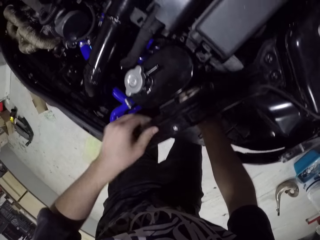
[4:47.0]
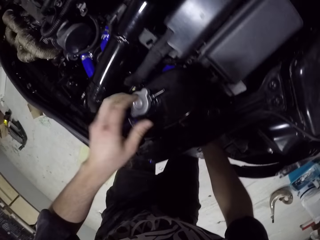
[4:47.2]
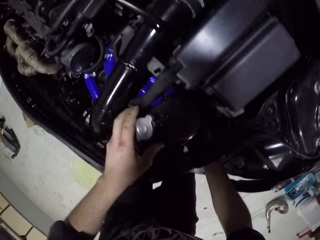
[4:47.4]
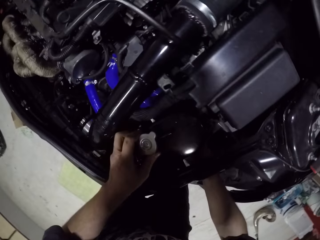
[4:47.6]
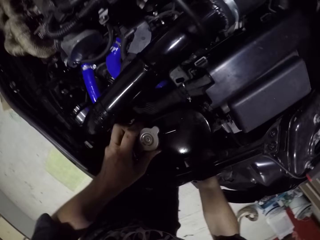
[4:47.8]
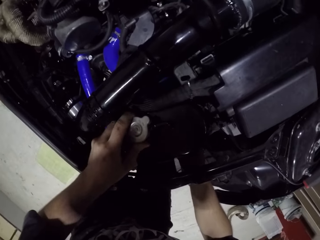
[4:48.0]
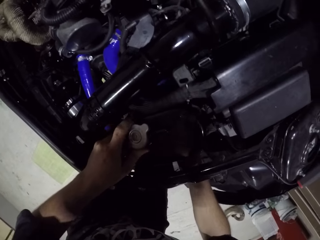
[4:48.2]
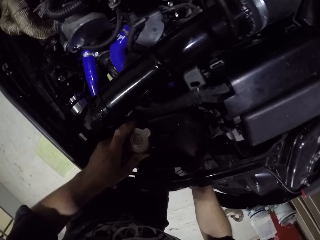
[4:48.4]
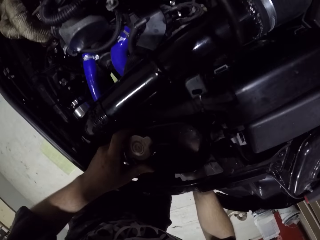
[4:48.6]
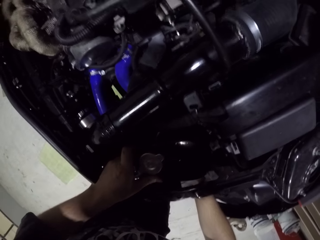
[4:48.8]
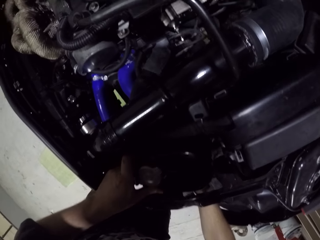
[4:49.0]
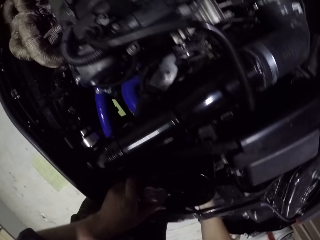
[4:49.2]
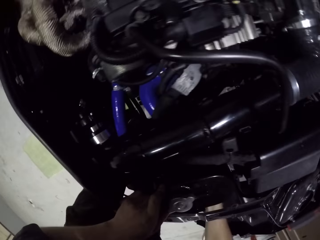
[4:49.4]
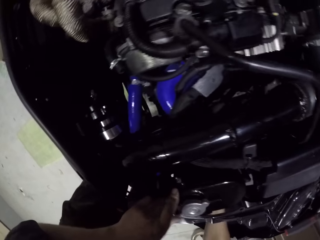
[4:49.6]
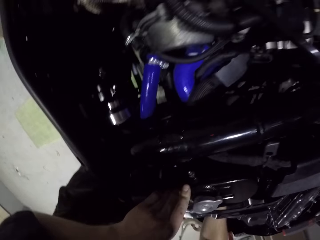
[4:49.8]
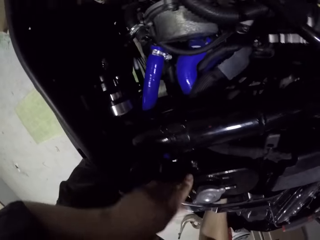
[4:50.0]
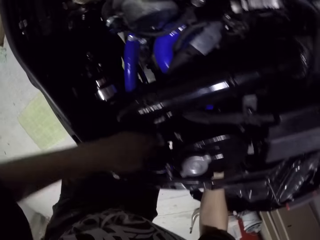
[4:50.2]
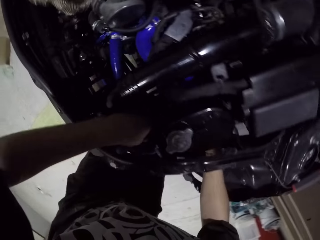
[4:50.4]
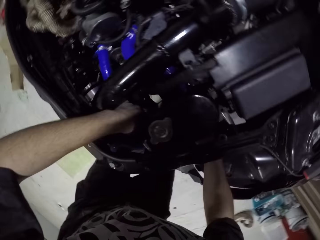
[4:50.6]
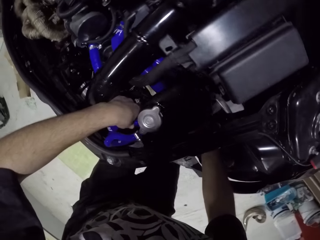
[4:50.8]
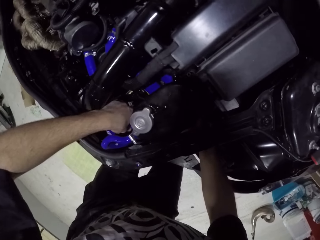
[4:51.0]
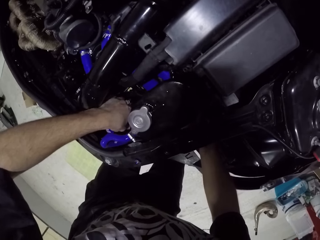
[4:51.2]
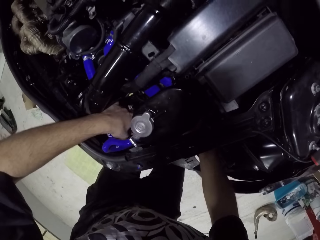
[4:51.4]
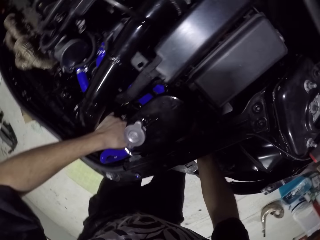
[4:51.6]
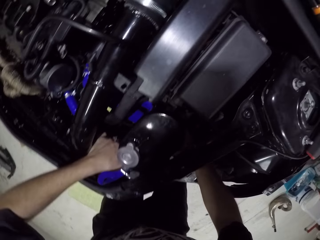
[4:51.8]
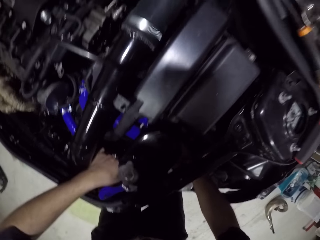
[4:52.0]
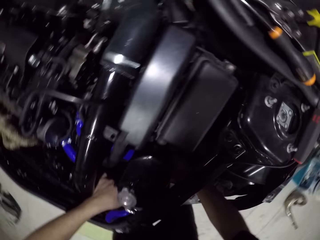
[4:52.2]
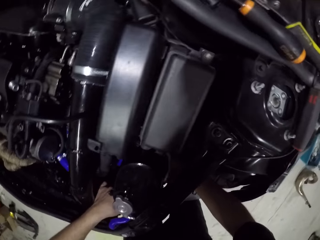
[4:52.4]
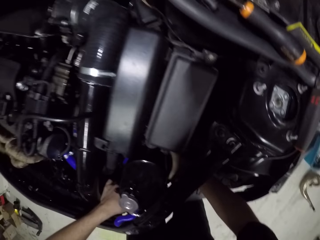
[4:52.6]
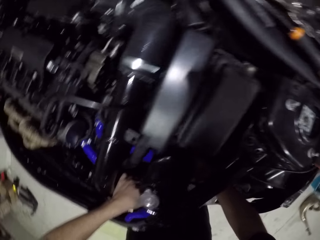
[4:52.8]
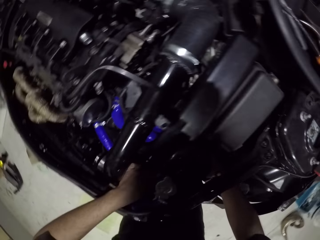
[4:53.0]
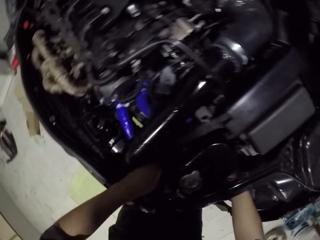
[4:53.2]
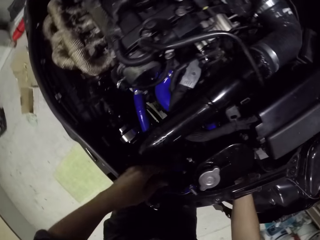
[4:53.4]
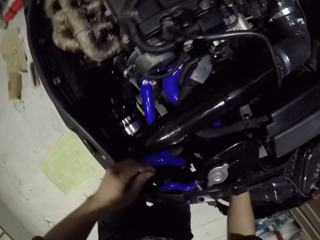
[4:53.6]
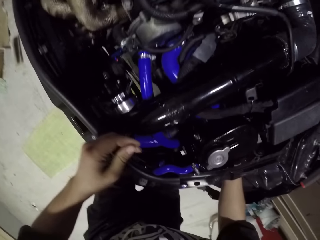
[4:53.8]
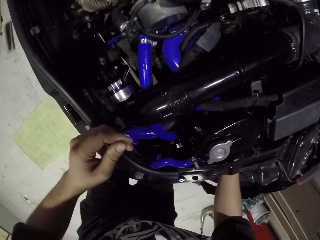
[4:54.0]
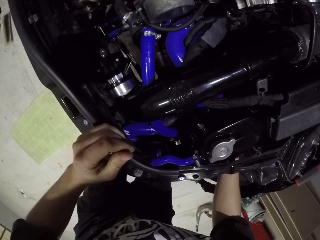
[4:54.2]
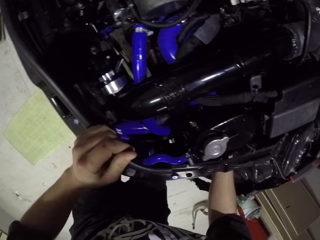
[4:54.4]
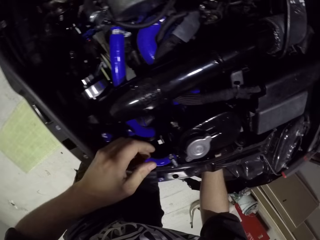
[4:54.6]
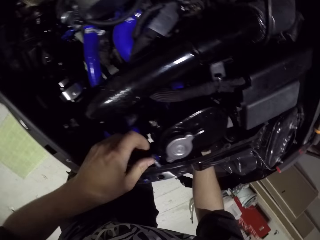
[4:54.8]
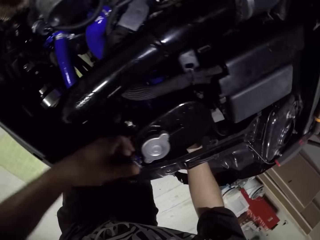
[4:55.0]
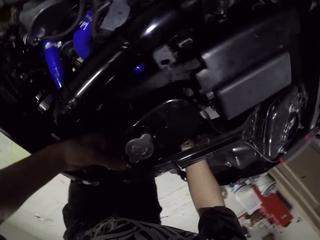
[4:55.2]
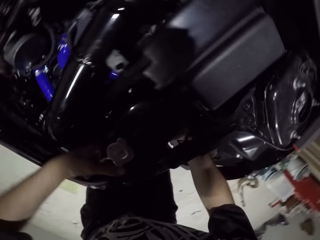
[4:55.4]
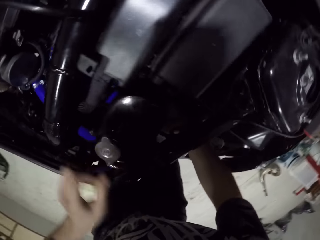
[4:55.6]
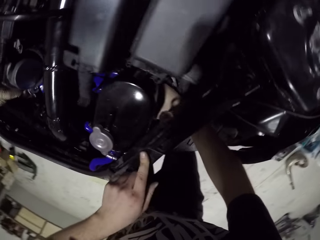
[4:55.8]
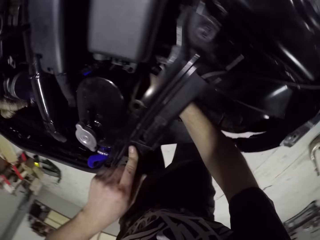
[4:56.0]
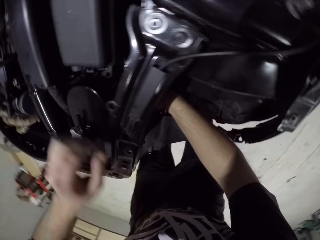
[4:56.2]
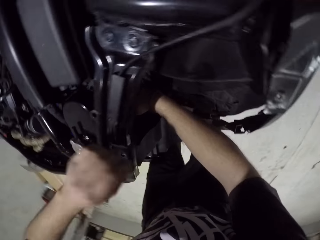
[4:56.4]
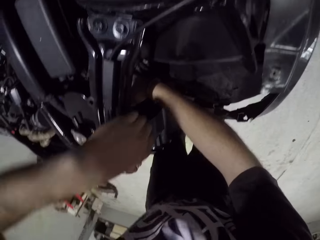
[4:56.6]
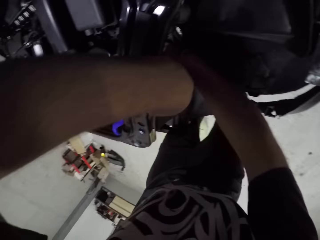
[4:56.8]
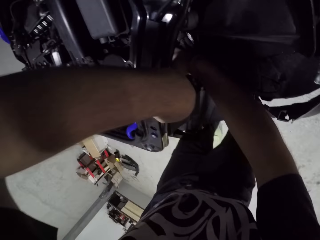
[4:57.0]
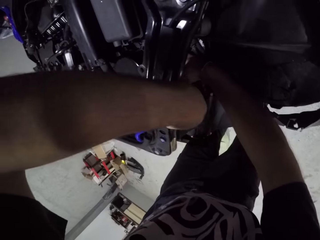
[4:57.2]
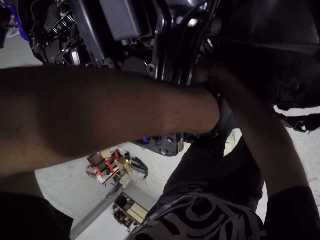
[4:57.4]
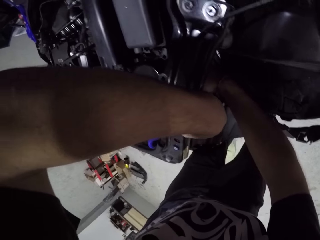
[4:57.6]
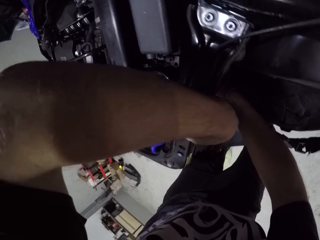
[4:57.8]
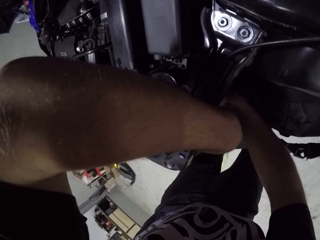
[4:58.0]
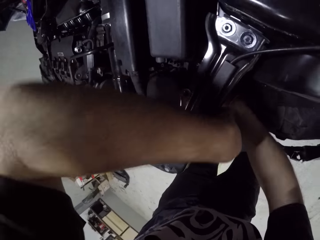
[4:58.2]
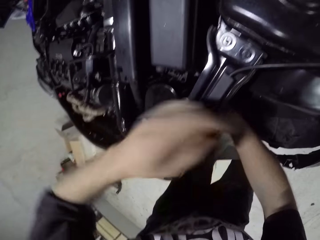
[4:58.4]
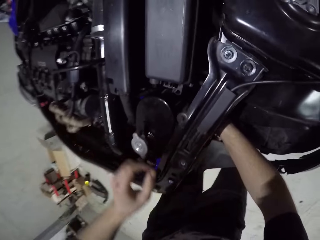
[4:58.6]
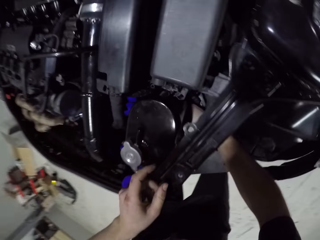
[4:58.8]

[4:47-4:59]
The camera wearer adjusts the car radiator with his left hand. He holds the car distributor with his left hand. He places his left hand on the car bonnet panel. He touches the car distributor with his left hand. He touches the car bonnet panel with his left hand. He cleans under the car bonnet panel with his left hand.

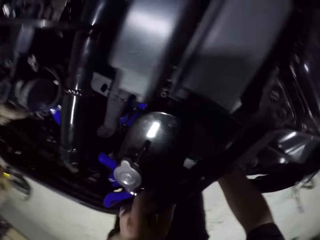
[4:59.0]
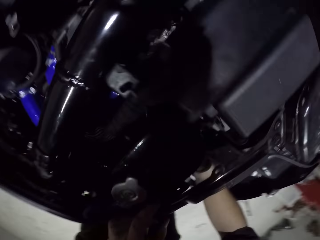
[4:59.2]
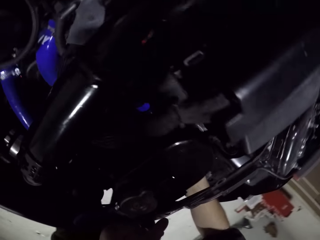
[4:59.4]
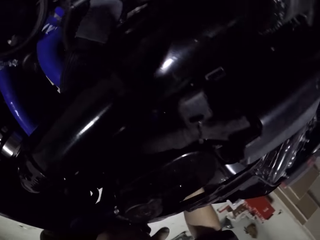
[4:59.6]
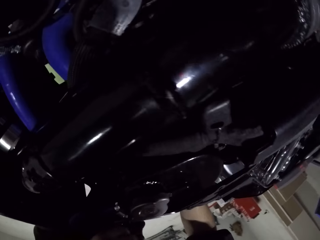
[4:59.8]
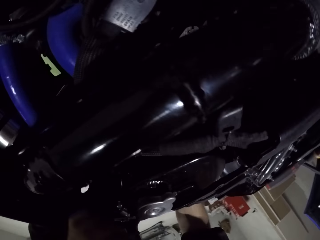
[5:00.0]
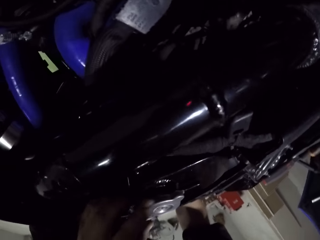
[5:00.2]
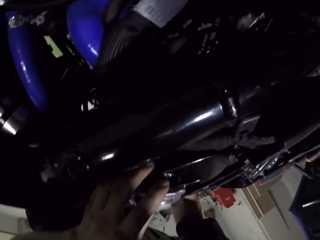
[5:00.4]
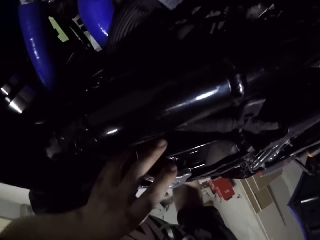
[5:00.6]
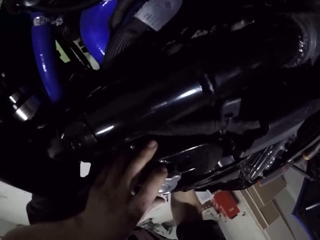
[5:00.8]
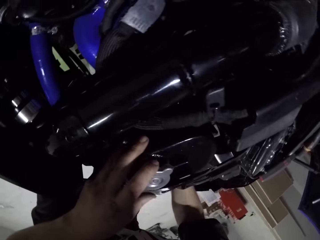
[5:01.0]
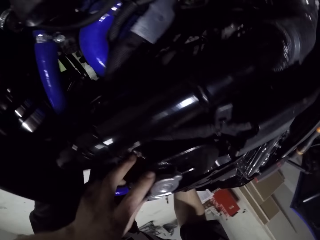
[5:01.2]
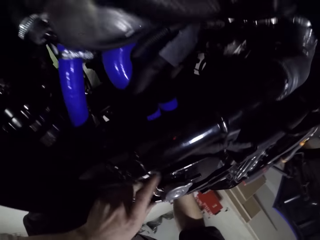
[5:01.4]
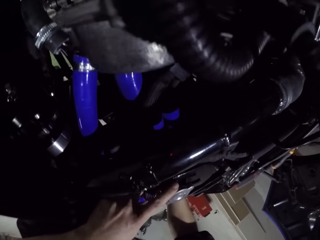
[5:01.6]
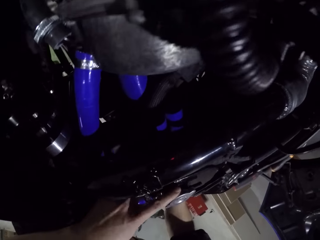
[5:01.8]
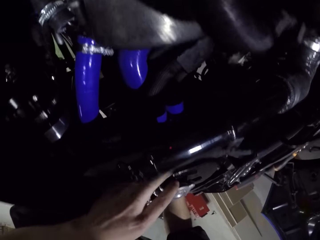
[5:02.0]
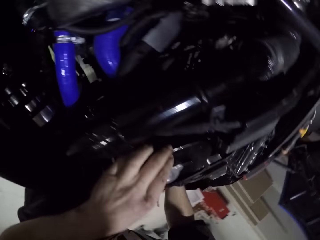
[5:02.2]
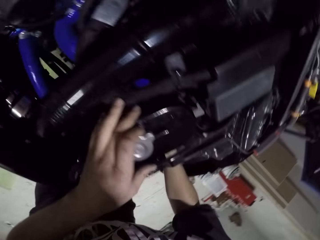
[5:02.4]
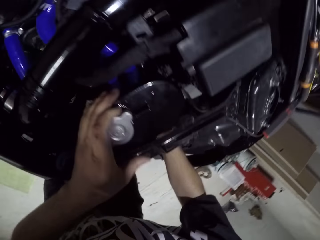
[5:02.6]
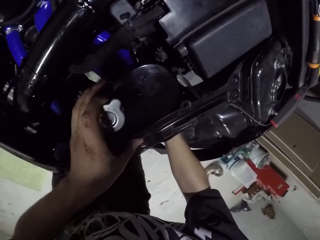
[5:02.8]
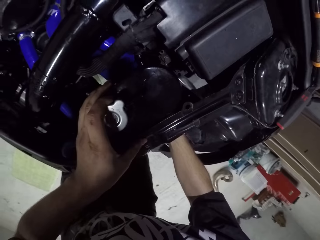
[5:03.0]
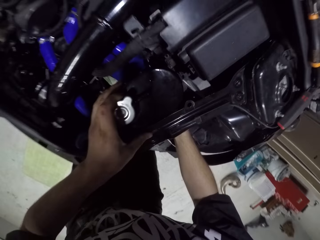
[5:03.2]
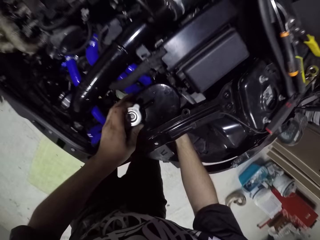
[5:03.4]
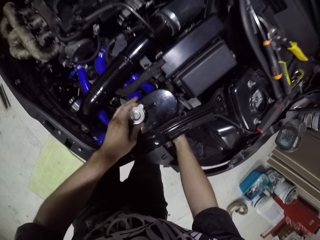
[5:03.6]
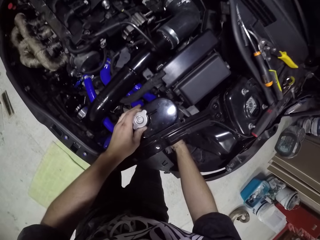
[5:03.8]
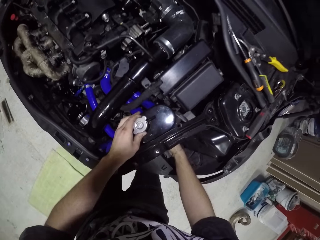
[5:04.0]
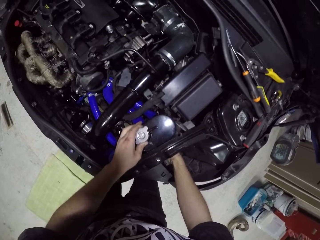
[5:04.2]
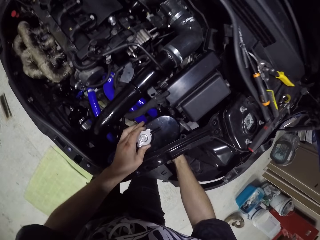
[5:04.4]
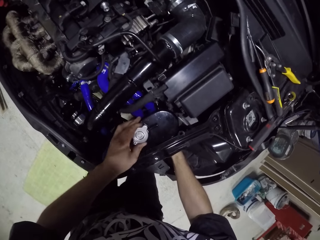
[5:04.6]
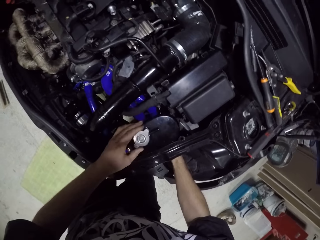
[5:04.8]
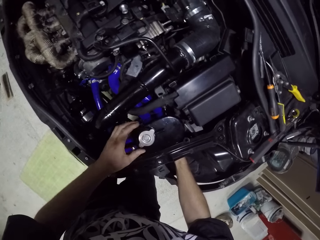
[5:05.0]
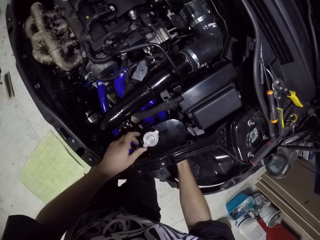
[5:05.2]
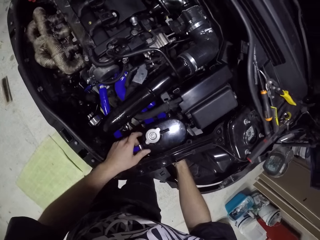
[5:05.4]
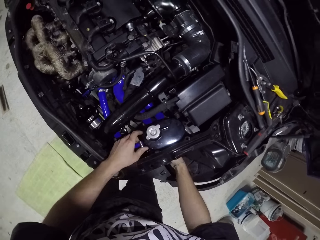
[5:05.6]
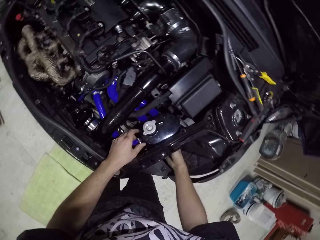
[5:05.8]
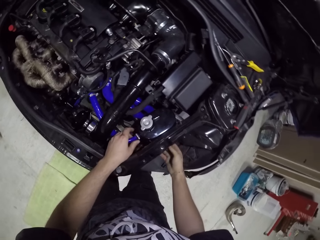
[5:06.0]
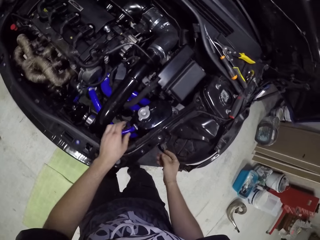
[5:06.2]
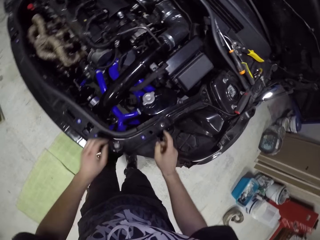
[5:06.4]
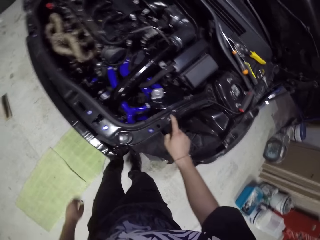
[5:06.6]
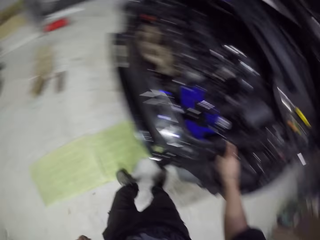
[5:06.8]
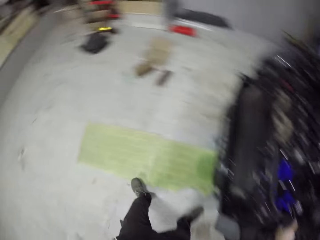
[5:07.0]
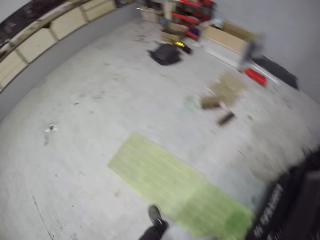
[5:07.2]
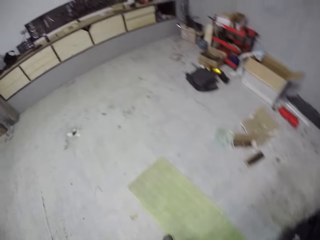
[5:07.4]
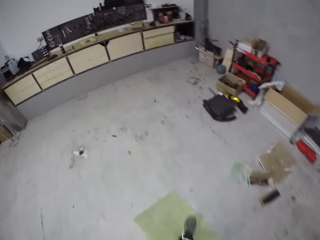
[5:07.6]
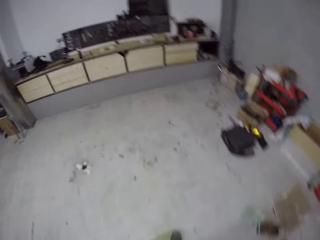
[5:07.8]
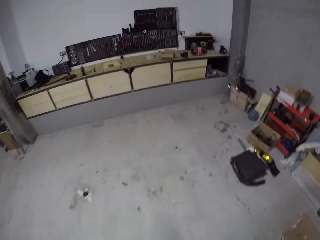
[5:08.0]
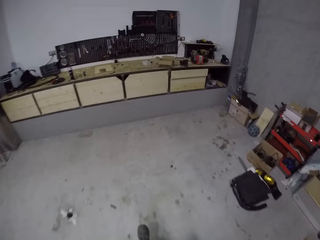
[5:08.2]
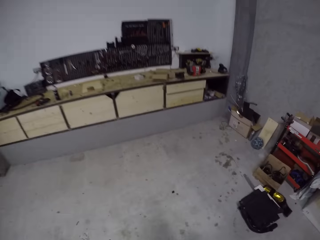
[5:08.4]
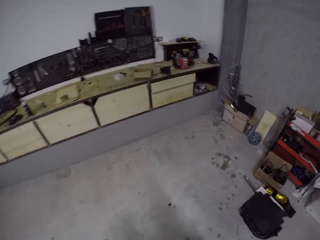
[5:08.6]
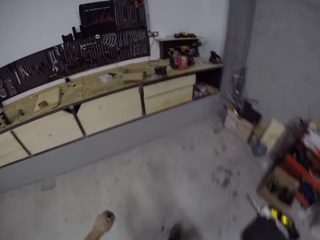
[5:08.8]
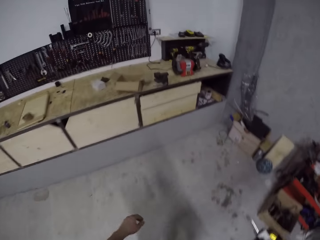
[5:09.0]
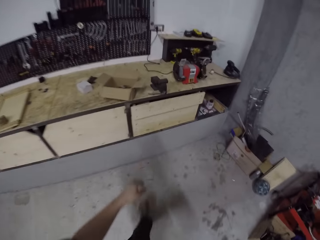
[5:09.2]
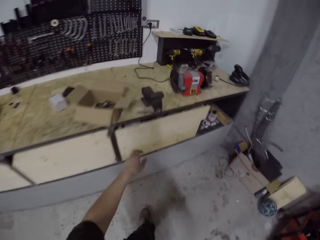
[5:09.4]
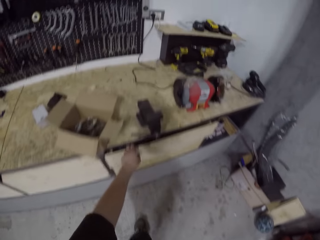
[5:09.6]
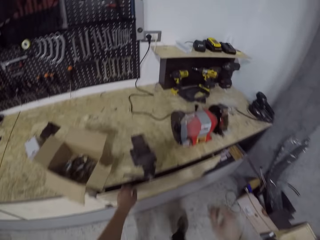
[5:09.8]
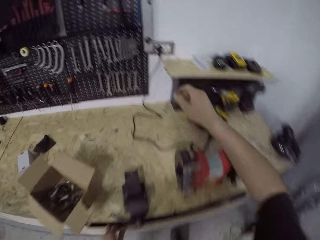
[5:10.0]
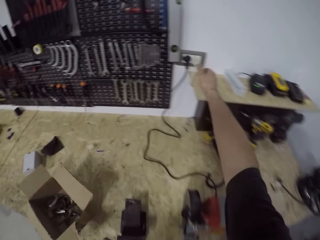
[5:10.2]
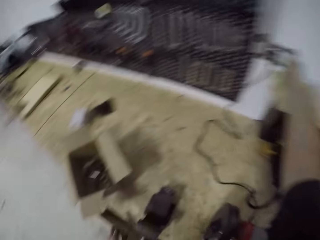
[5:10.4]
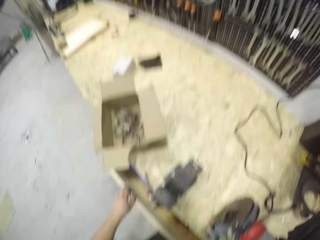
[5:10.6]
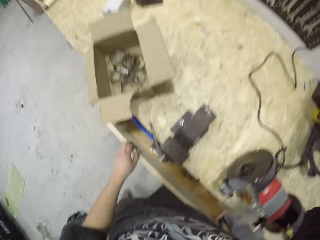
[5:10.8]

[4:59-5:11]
The camera wearer holds the car radiator lid with his left hand. He holds it again. He removes his left hand from the car radiator lid. He removes his right hand from the car radiator. He touches the car bonnet panel with his right hand. He walks. He holds a drawer with his left hand and pulls the drawer from a cabinet with his left hand. He presses a switch on a wall with his right hand.
